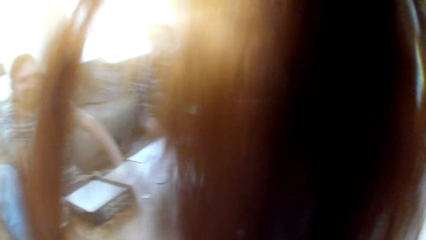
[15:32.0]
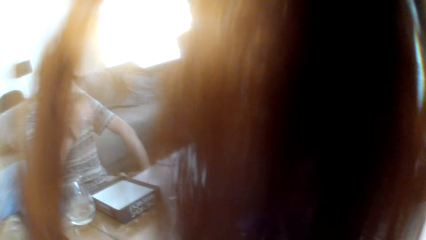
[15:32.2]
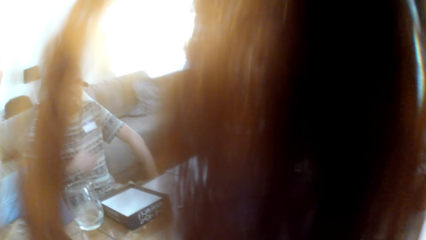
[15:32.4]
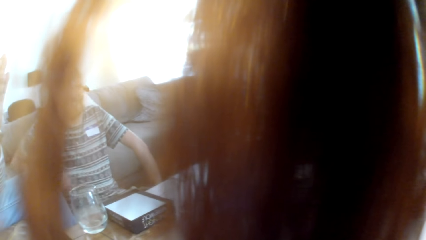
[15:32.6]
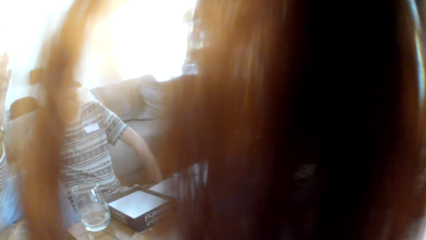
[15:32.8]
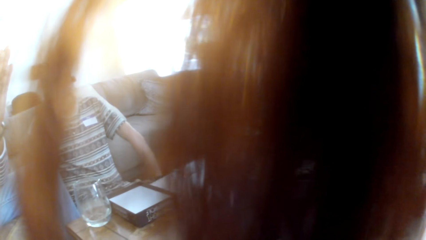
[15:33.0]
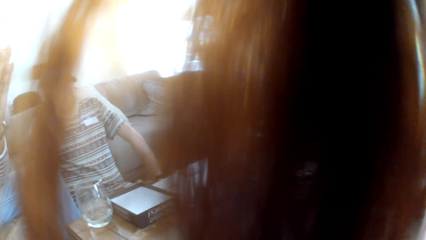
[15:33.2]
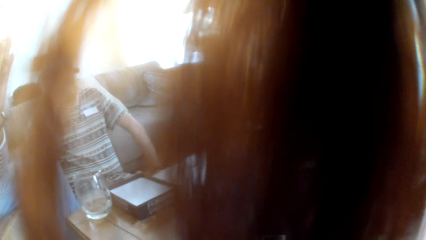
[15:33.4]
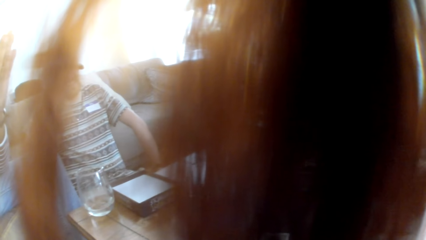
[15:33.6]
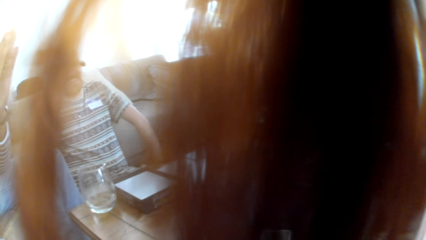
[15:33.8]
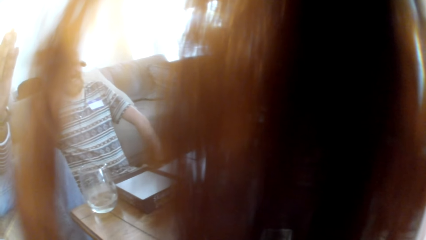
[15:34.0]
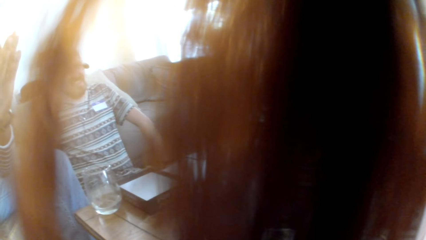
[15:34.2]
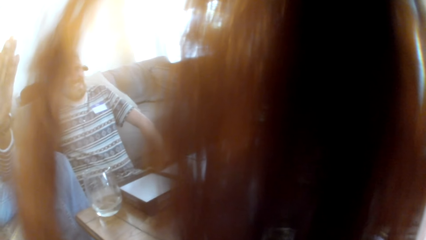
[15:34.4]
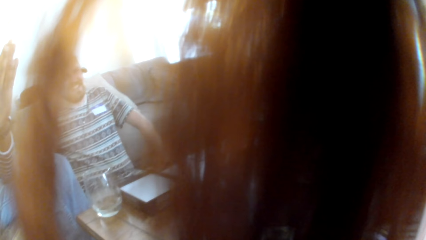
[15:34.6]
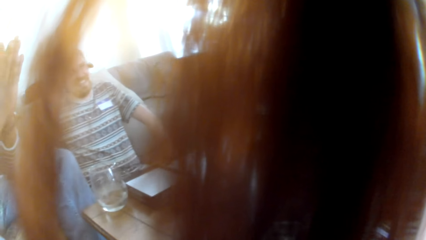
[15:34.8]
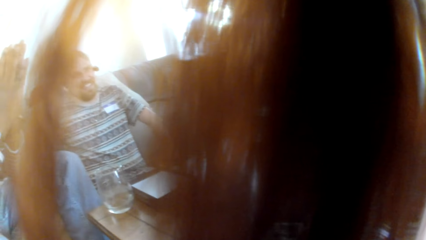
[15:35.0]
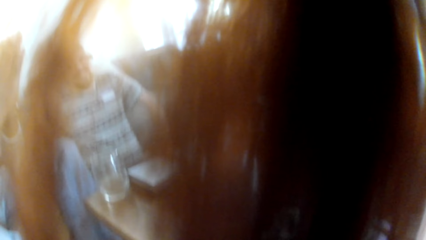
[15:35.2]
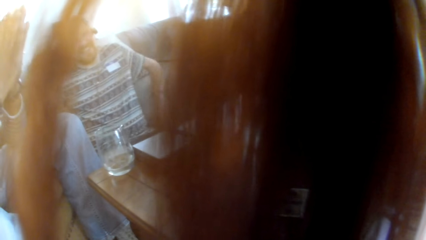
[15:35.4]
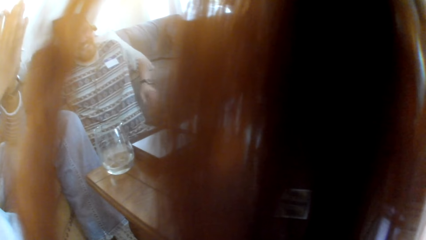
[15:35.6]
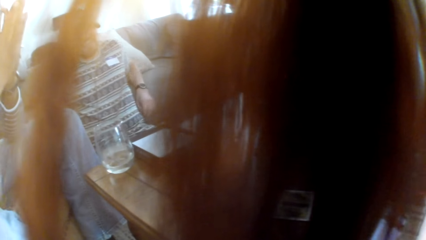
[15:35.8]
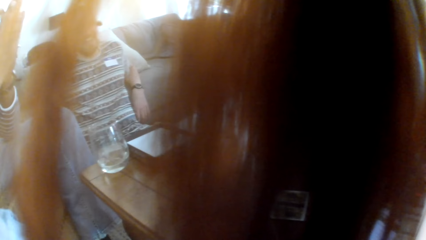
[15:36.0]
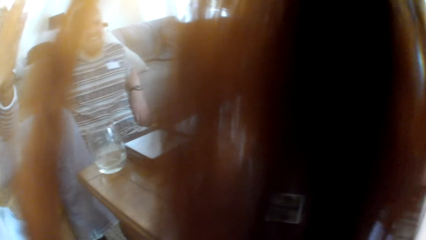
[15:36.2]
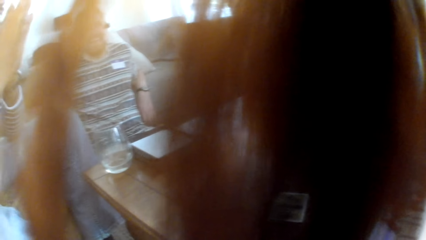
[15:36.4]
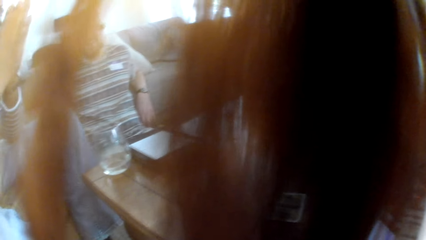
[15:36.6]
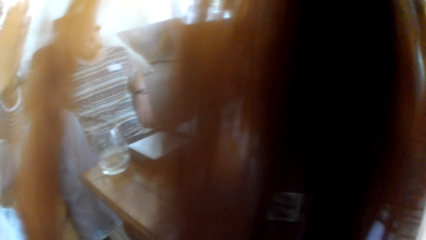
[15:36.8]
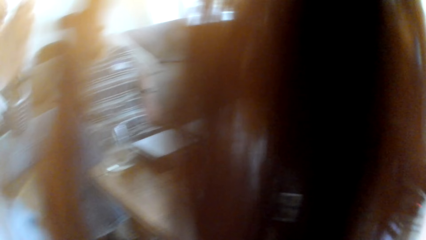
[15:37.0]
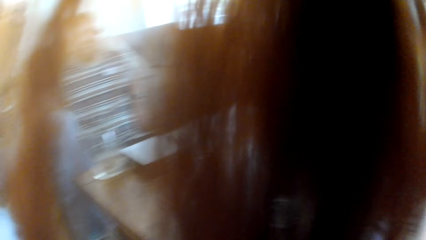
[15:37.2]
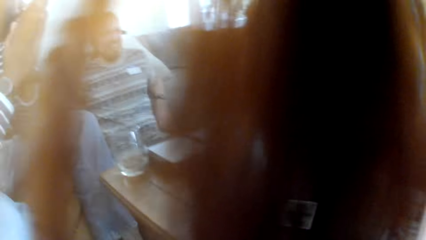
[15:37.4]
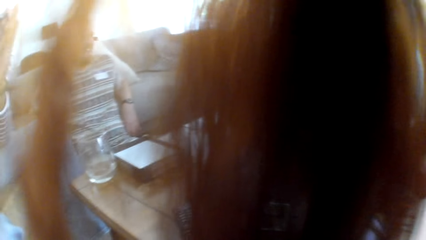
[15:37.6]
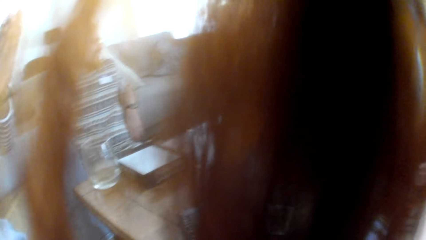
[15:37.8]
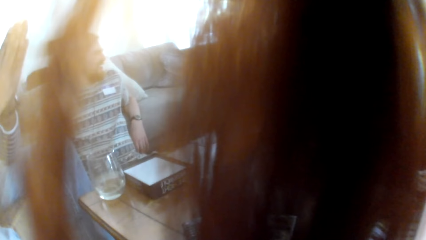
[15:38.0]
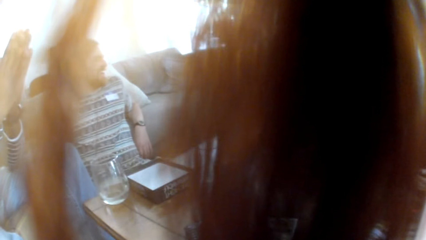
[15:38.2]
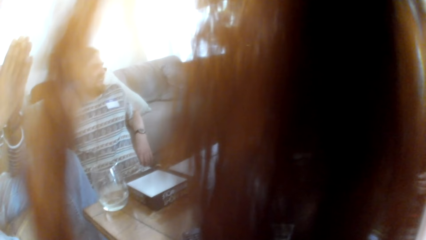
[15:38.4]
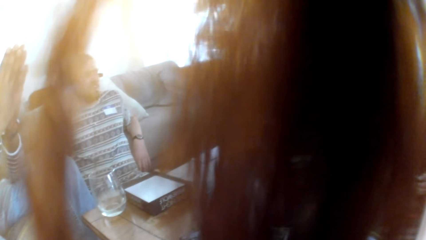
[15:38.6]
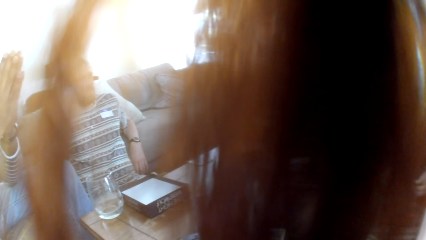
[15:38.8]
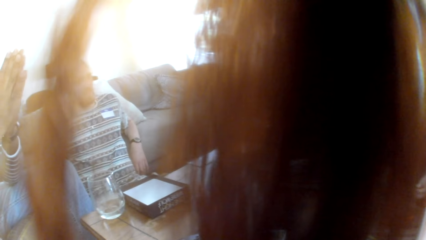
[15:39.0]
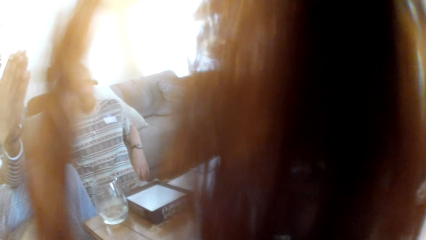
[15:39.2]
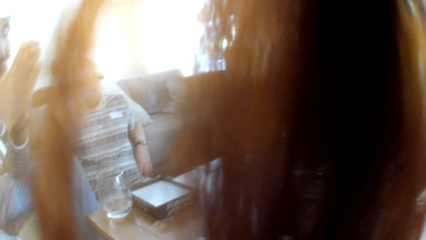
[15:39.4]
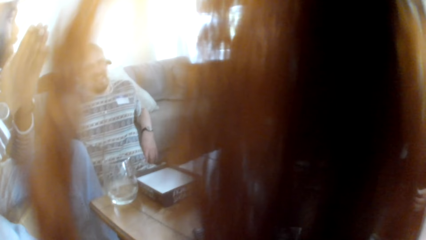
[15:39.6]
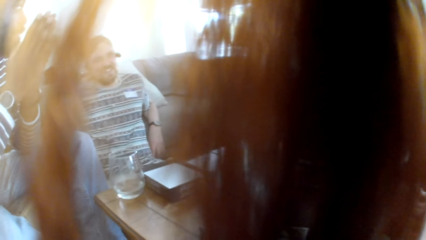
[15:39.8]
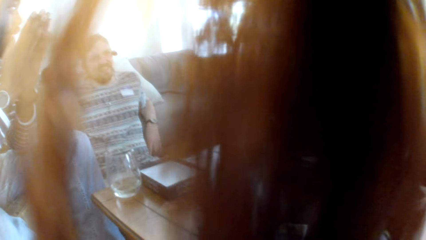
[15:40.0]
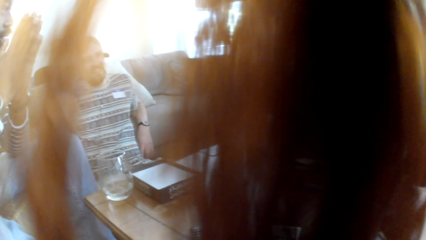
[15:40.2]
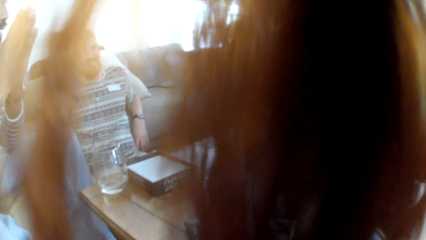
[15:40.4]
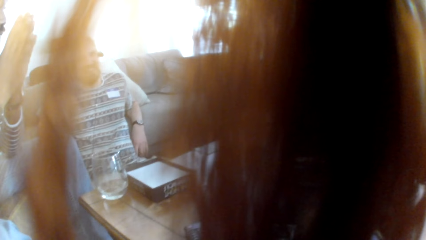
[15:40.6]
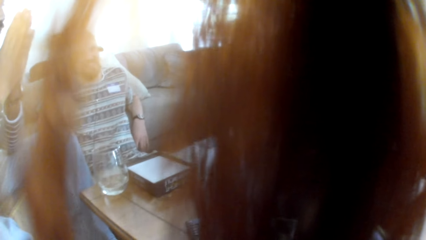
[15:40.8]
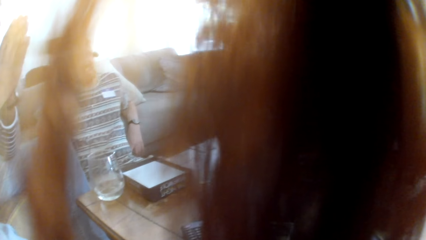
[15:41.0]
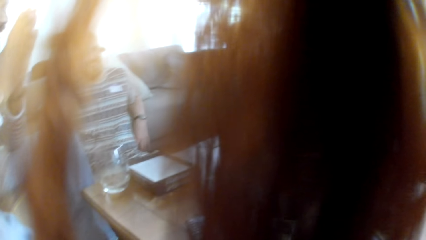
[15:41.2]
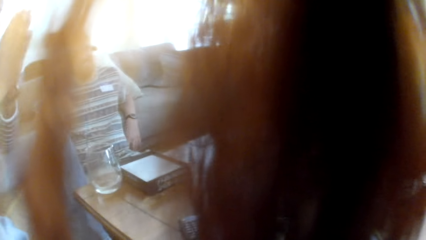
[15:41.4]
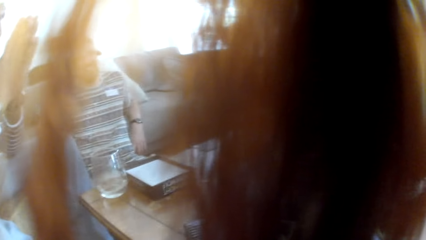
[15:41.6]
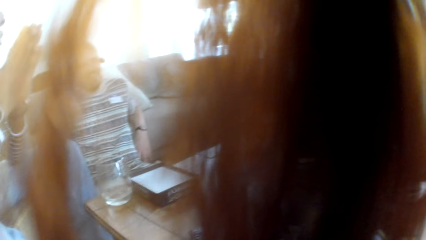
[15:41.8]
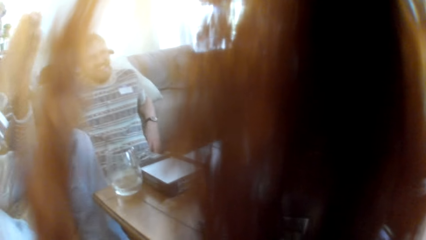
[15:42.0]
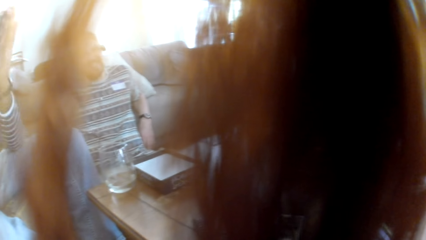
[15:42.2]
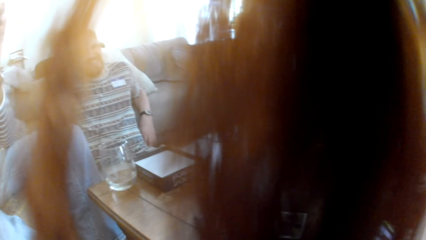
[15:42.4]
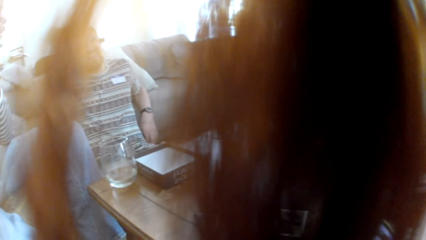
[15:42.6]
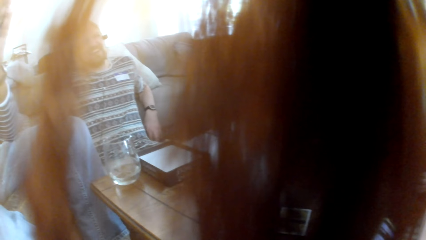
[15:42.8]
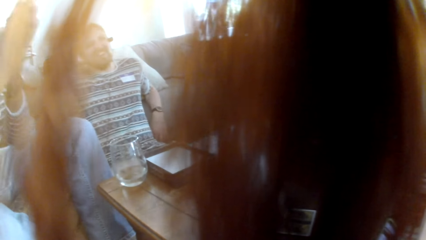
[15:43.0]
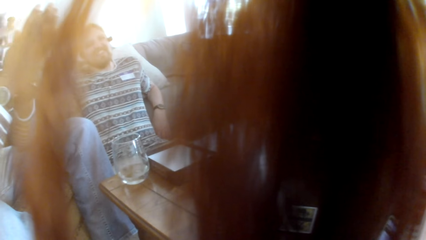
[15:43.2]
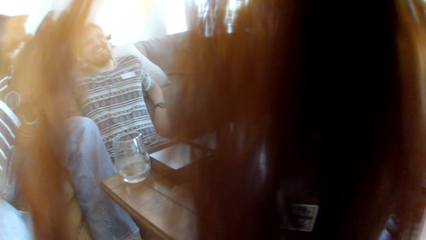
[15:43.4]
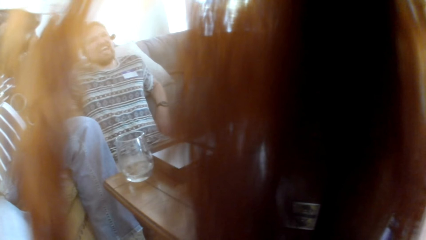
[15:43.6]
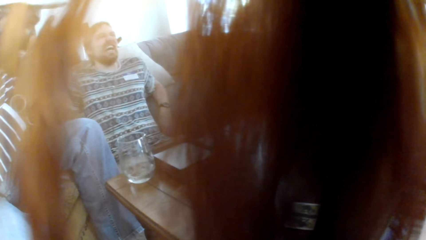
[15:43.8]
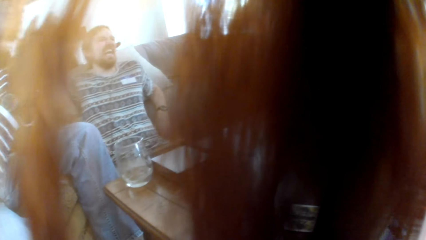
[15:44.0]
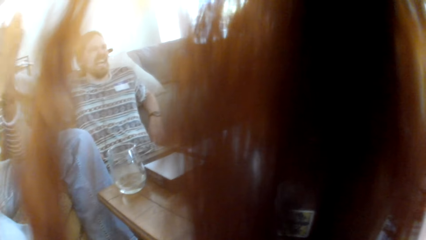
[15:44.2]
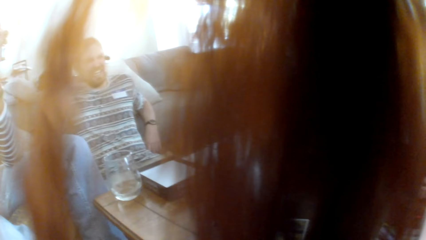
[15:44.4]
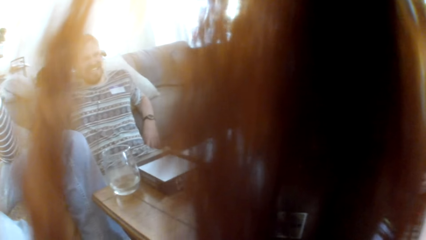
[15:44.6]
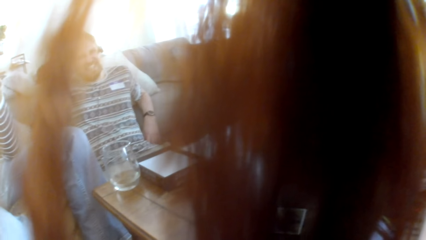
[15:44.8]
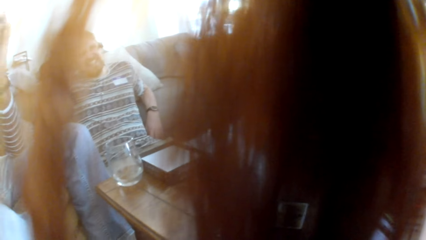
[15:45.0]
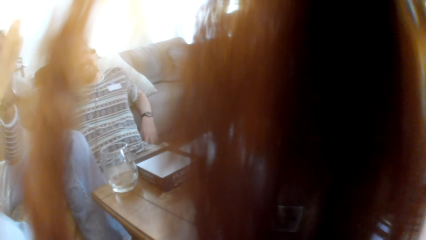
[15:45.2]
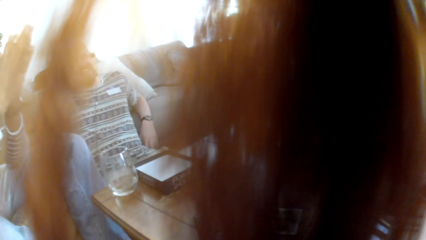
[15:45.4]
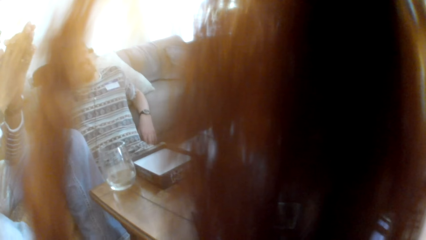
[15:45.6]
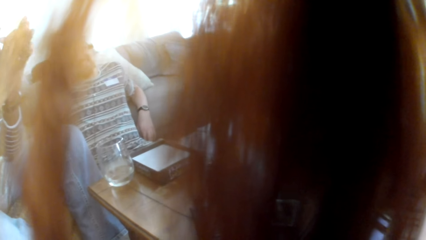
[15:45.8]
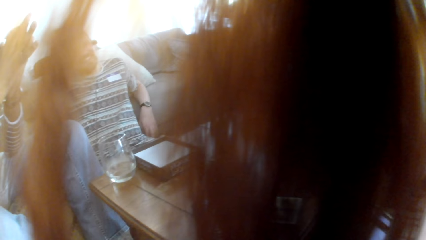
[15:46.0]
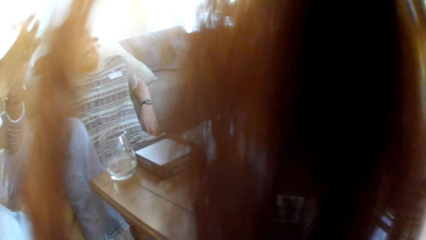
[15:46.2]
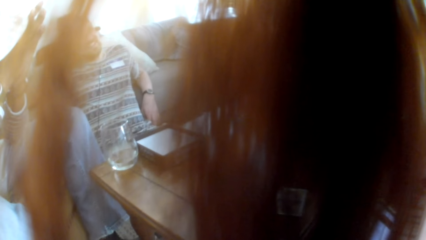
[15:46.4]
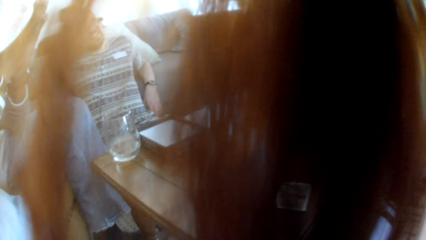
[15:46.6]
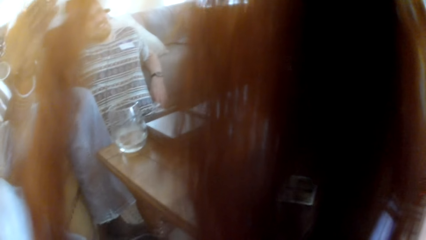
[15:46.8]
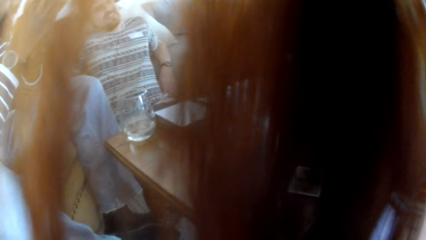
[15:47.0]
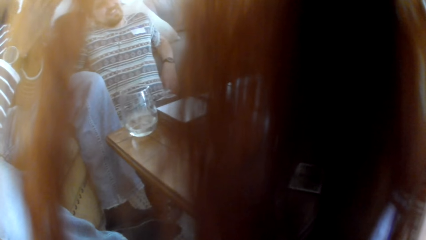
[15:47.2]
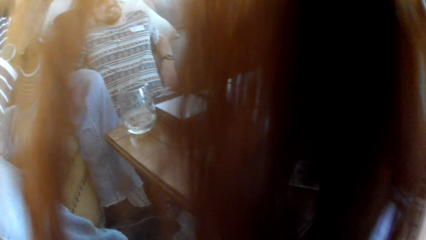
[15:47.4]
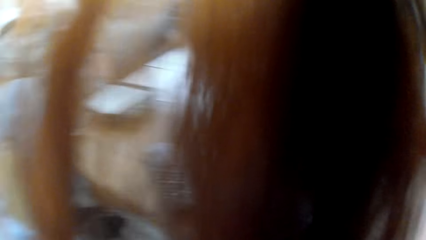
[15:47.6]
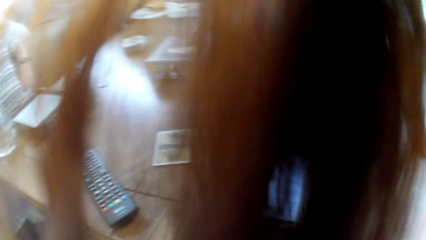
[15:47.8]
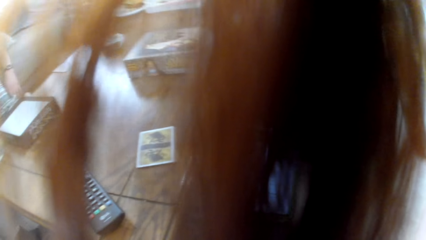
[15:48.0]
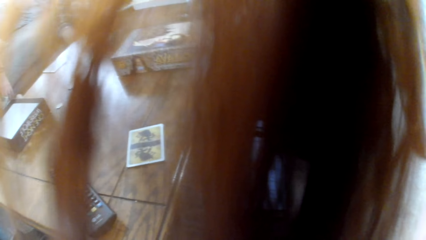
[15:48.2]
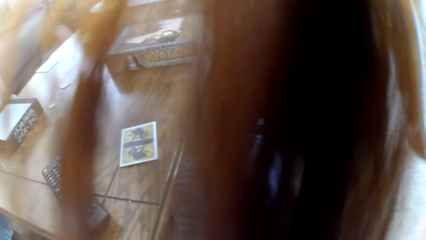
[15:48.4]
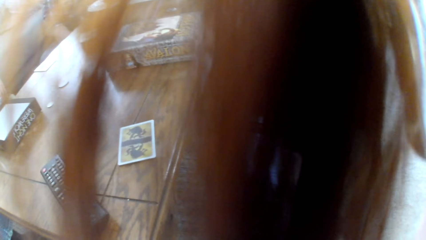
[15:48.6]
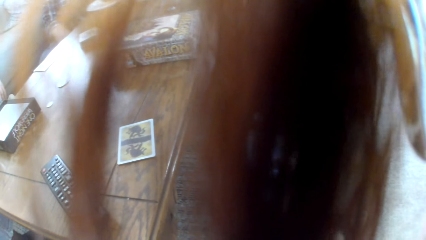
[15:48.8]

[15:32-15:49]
The camera wearer looks around.
